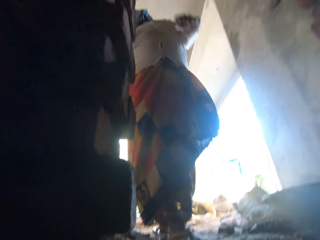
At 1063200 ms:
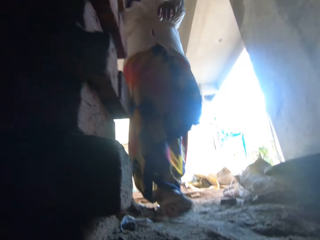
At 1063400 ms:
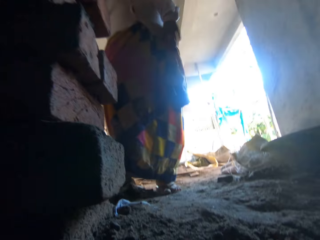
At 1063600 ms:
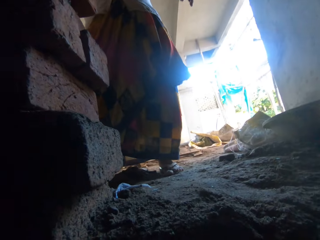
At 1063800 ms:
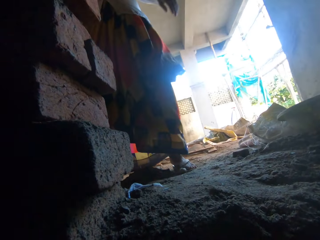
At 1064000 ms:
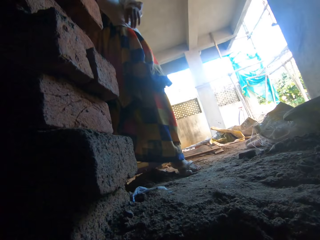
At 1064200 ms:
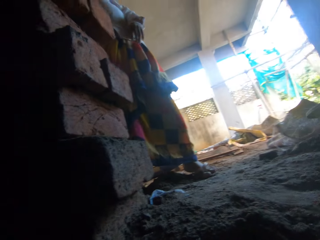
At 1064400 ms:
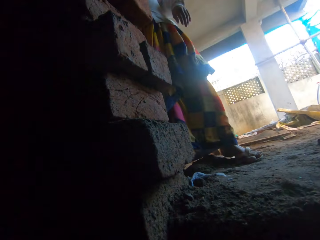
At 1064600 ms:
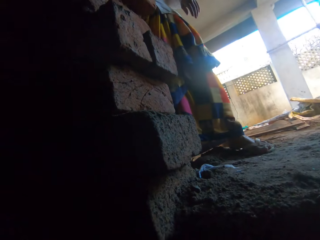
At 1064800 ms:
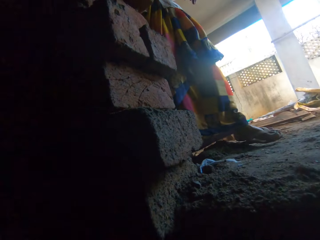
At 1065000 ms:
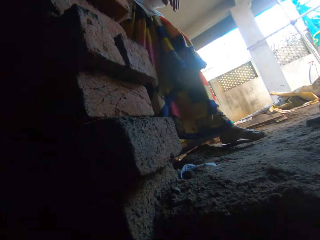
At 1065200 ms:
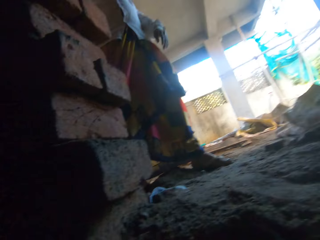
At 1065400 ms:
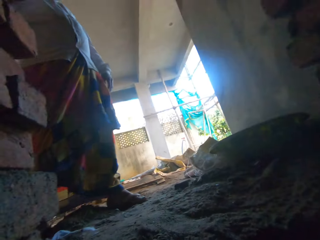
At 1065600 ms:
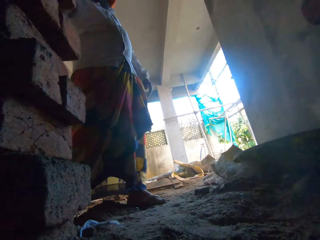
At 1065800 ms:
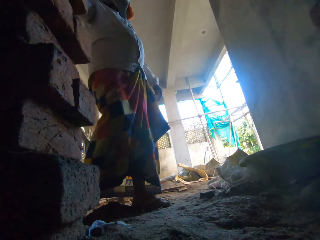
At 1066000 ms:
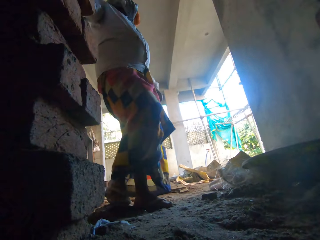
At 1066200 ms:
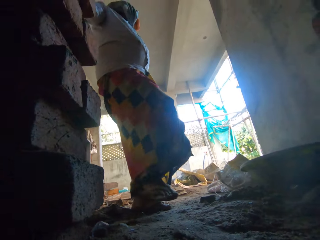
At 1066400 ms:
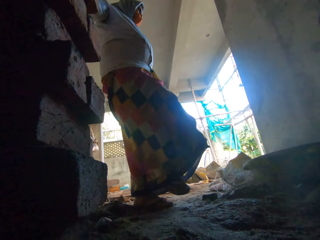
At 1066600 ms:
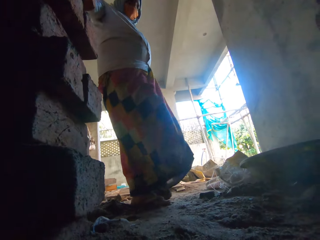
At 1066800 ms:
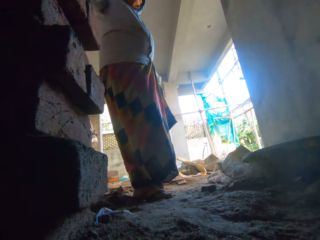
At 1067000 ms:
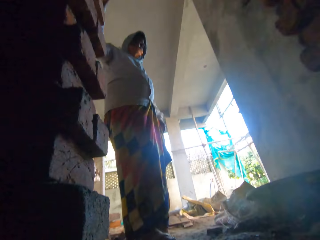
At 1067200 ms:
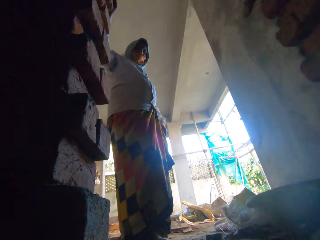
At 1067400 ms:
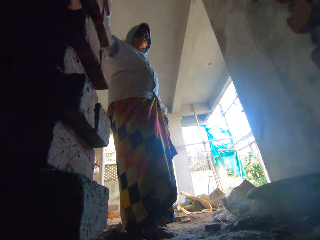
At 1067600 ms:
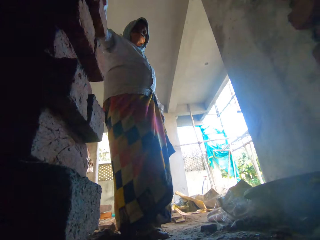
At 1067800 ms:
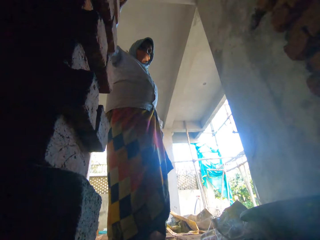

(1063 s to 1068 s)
The lady looks away.

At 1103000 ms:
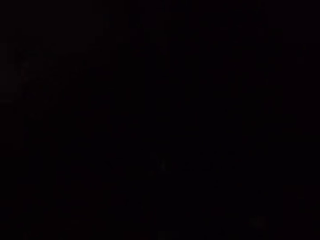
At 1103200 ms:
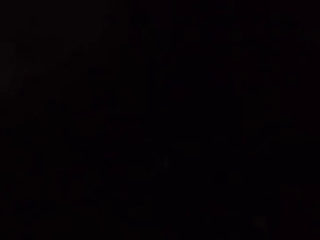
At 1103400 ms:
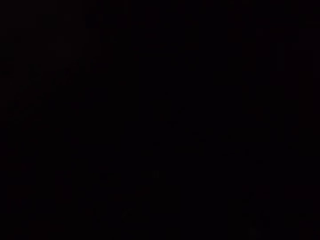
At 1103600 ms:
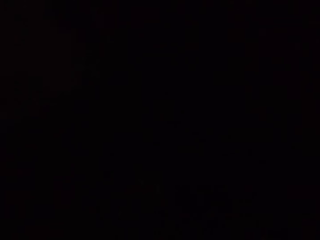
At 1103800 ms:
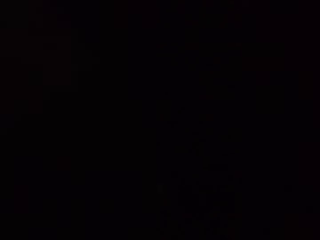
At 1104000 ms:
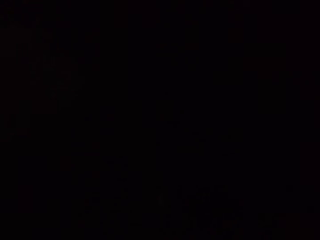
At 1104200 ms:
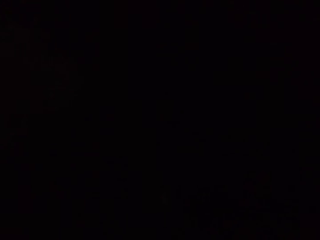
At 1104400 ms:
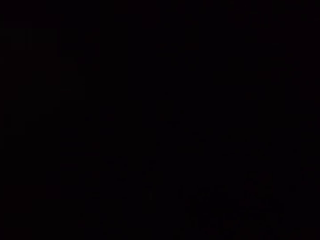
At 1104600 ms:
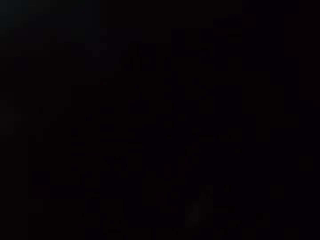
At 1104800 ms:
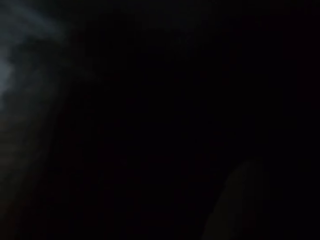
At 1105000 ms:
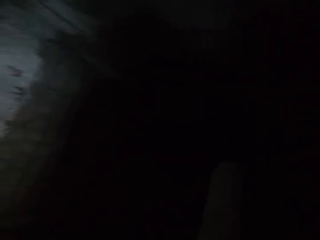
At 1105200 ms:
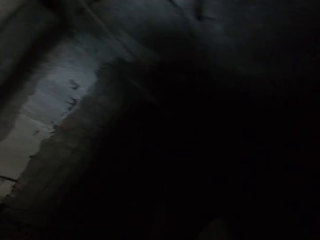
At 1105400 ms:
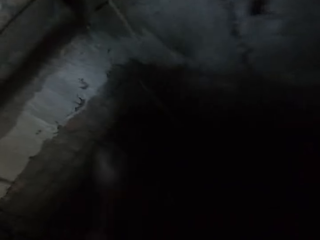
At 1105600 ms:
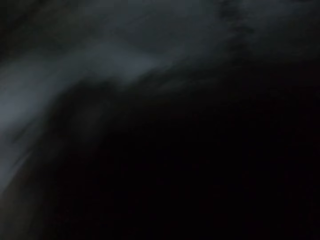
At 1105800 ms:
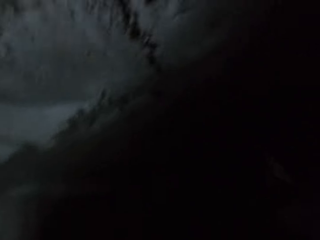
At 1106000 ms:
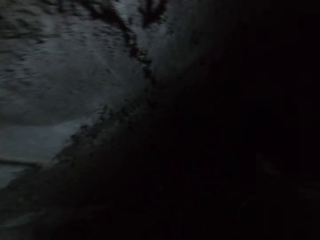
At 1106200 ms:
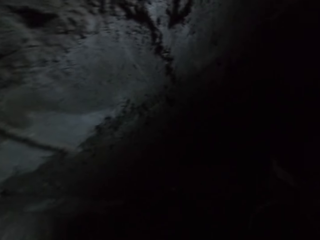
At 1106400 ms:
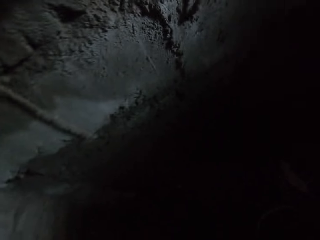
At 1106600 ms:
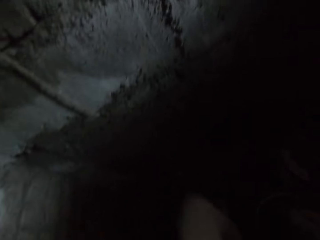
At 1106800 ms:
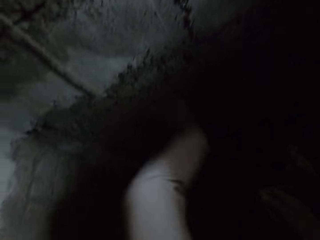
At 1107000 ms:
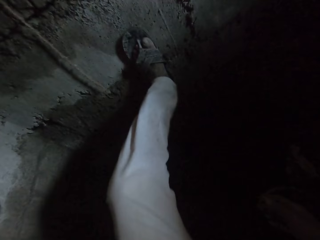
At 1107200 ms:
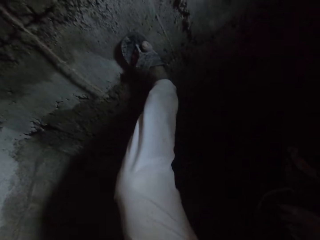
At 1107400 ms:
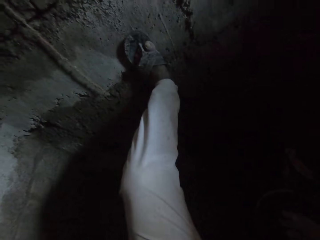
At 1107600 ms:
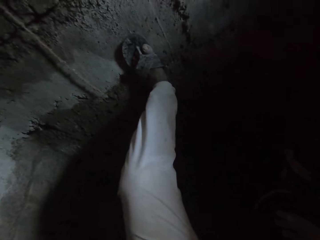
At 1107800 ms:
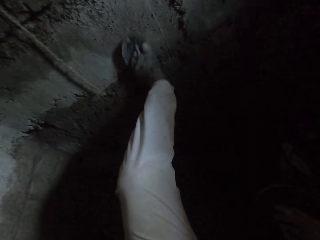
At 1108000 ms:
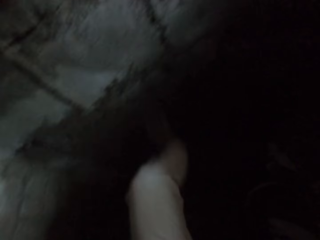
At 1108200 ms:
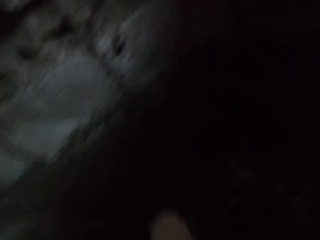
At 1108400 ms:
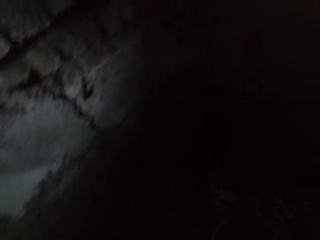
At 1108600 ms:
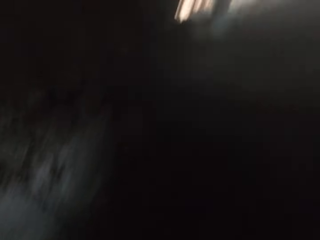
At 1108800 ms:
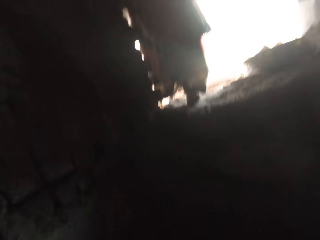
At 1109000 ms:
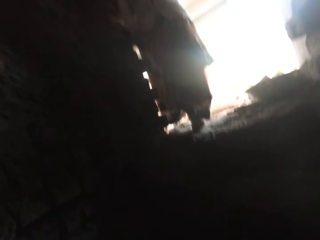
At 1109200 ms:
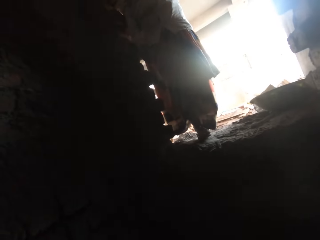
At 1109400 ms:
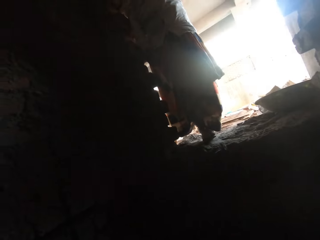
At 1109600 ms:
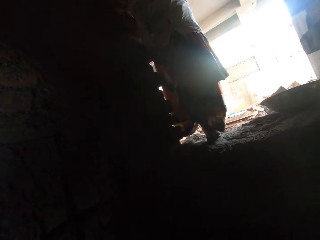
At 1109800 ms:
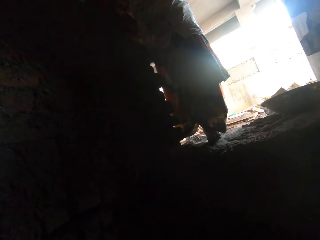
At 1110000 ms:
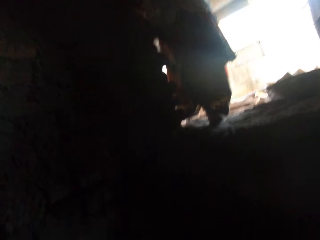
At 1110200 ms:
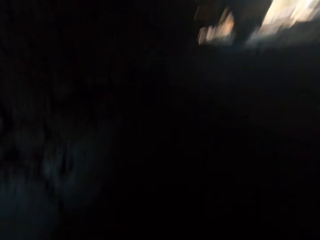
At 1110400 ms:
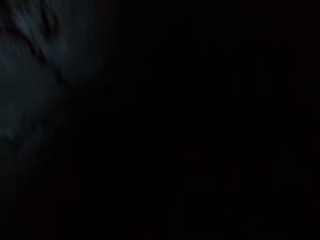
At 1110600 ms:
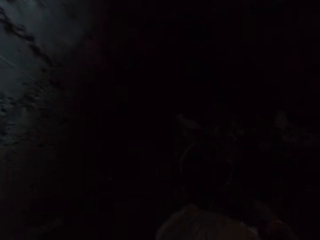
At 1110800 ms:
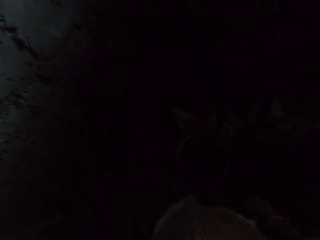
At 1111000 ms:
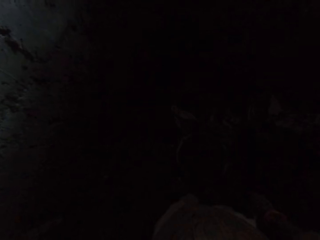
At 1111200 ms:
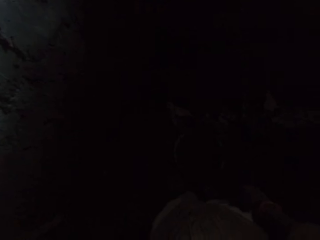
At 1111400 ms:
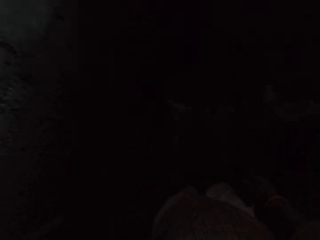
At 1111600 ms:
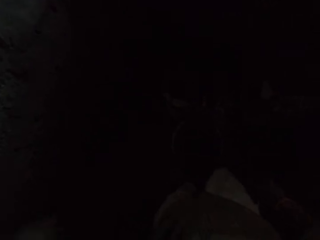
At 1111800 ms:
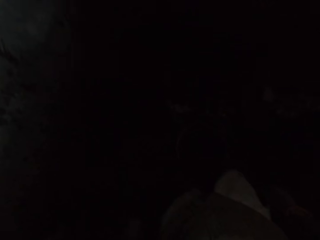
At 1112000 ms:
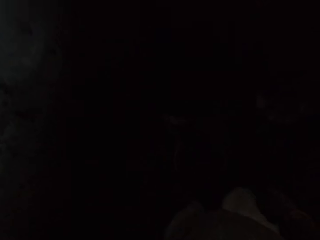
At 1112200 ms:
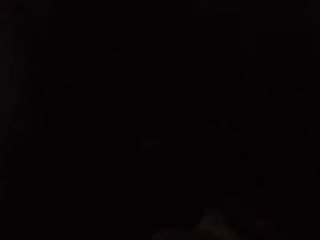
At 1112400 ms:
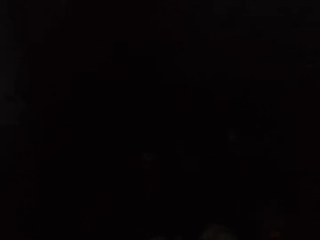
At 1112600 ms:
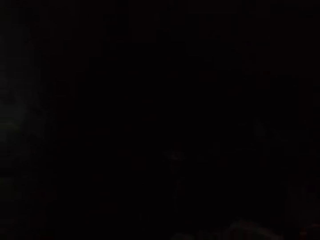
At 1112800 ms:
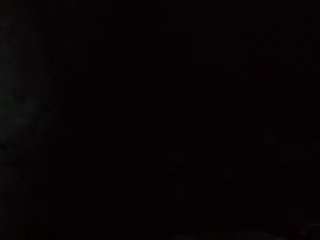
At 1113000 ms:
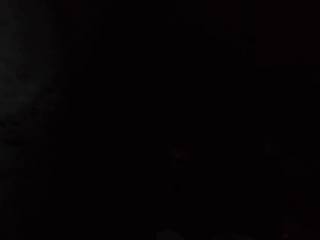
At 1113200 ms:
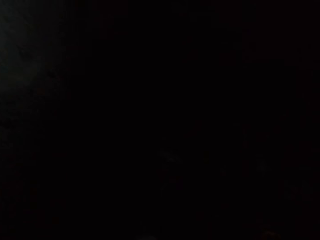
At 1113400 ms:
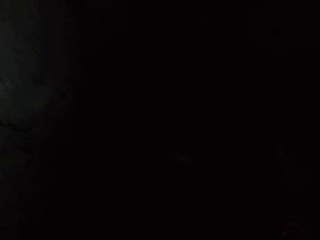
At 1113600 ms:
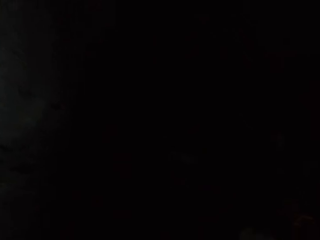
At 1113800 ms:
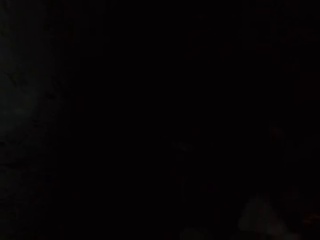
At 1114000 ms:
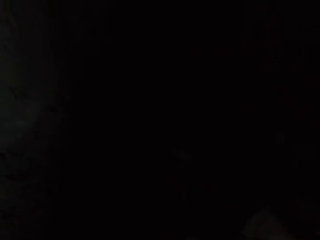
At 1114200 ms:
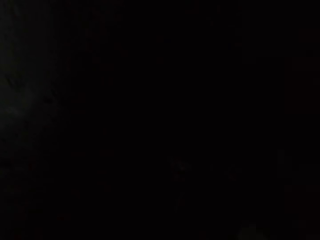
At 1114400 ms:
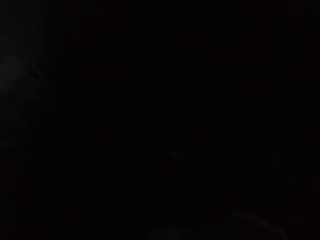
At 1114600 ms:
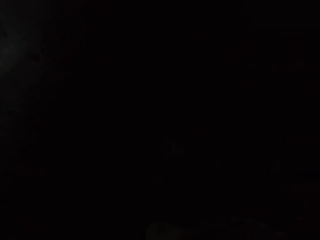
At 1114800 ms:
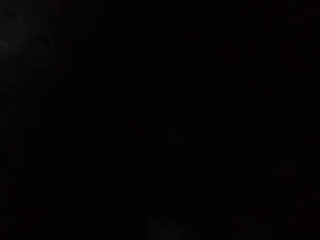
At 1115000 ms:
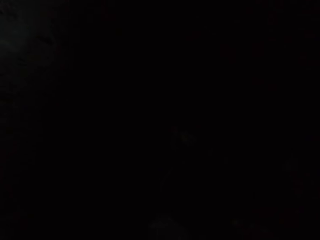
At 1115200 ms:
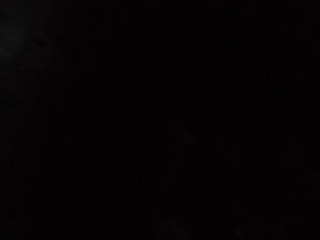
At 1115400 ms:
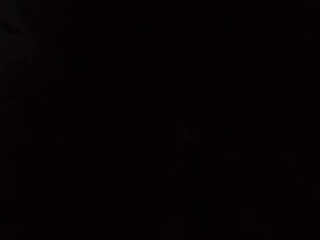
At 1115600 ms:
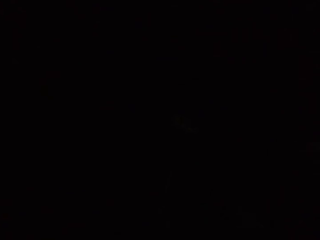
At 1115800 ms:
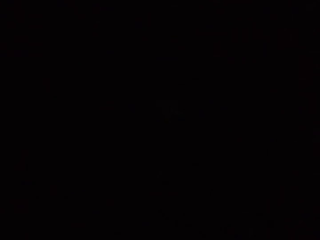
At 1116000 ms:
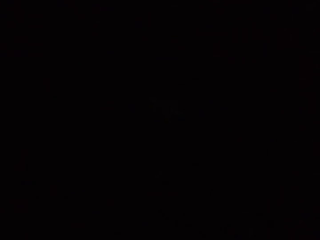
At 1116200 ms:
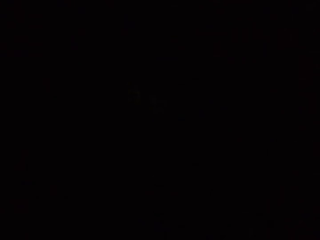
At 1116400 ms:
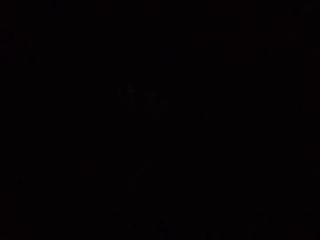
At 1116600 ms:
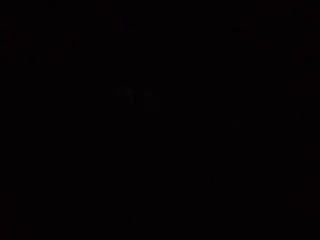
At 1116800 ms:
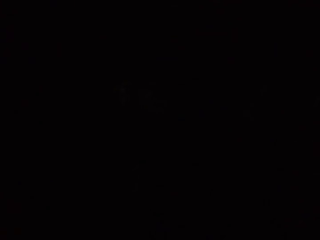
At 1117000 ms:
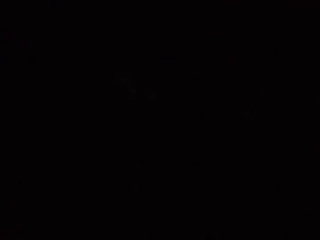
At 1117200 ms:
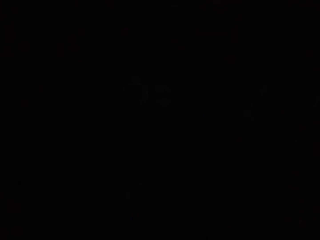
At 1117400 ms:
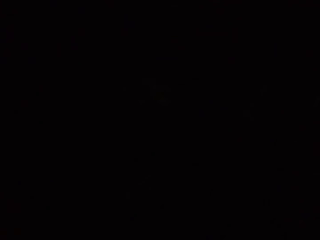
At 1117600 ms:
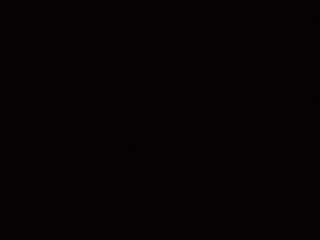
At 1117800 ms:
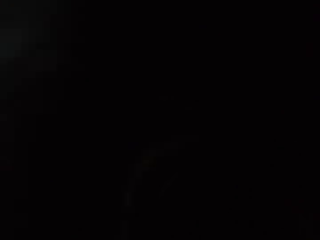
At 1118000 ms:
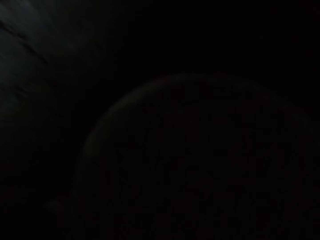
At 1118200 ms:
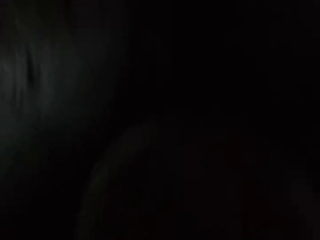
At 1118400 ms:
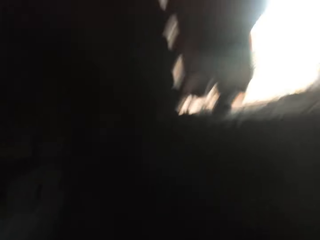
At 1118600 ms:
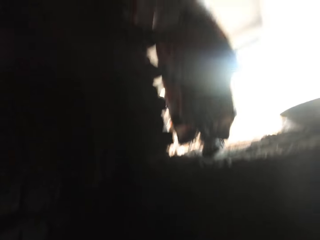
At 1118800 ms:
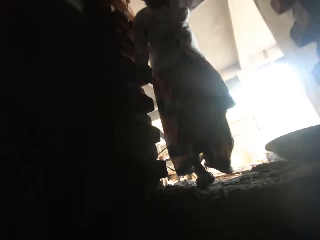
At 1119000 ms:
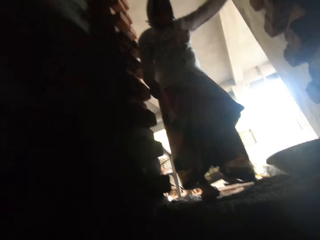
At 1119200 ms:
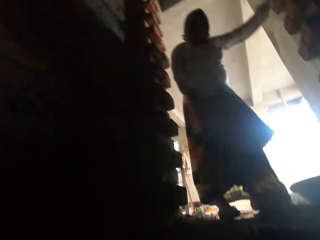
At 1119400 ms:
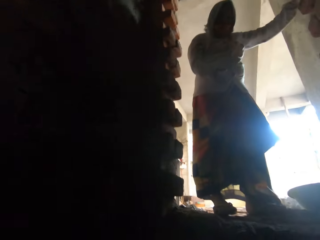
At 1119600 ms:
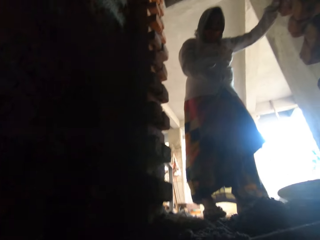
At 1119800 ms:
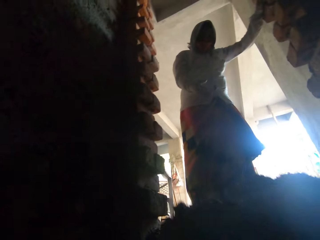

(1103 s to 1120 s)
The camera wearer converses with the woman. He places his left leg on a wall. He walks on the construction site. He converses with the woman.
